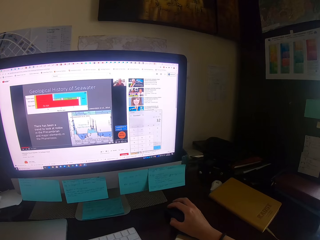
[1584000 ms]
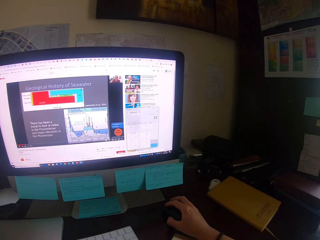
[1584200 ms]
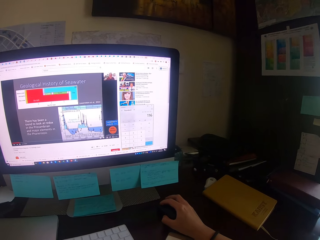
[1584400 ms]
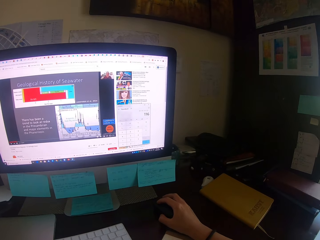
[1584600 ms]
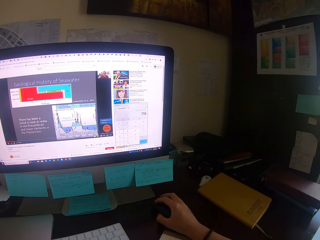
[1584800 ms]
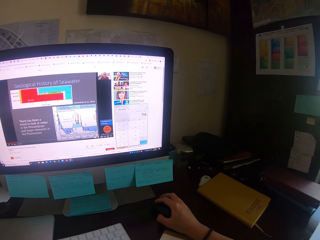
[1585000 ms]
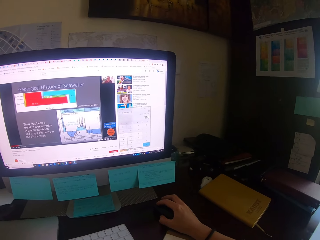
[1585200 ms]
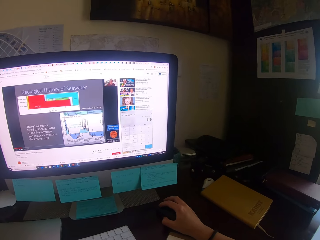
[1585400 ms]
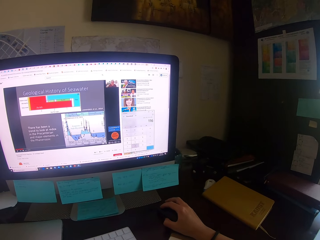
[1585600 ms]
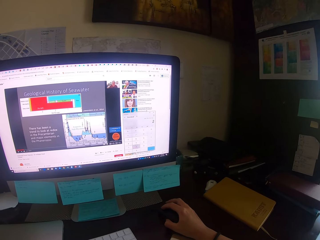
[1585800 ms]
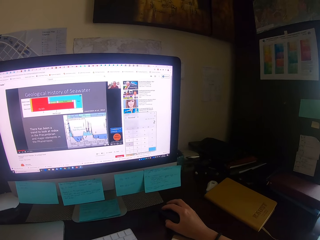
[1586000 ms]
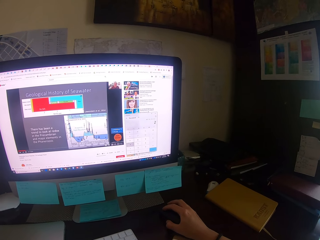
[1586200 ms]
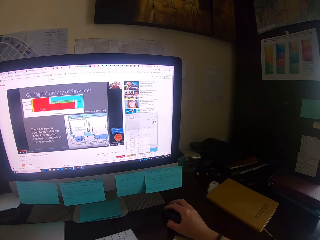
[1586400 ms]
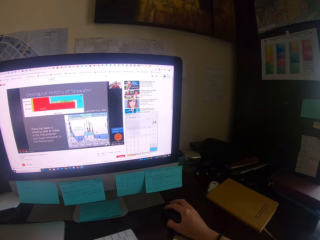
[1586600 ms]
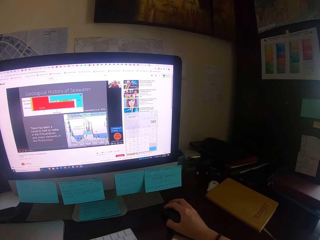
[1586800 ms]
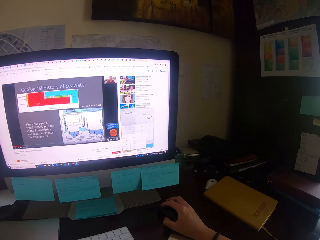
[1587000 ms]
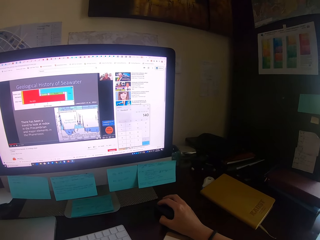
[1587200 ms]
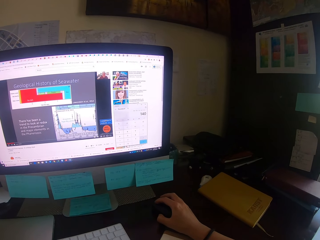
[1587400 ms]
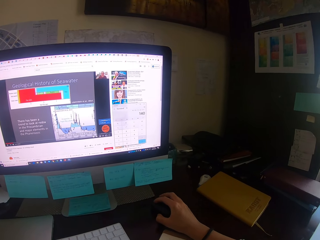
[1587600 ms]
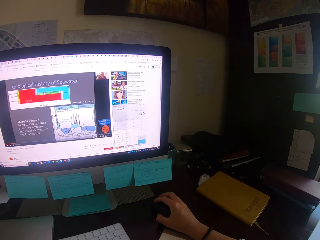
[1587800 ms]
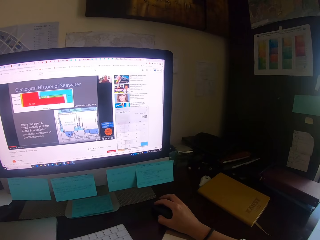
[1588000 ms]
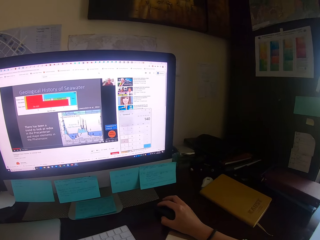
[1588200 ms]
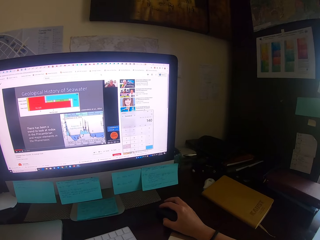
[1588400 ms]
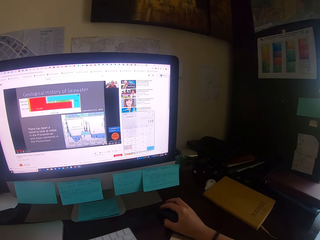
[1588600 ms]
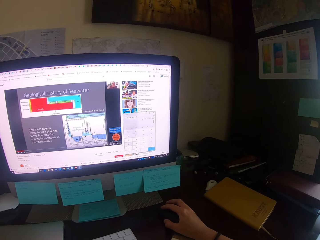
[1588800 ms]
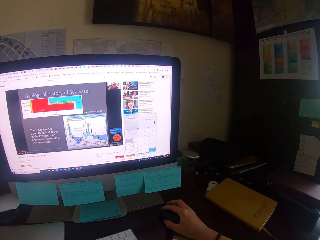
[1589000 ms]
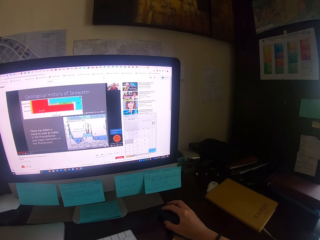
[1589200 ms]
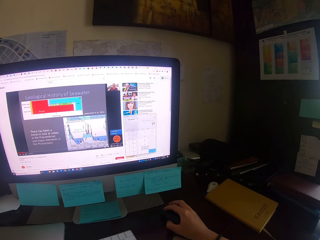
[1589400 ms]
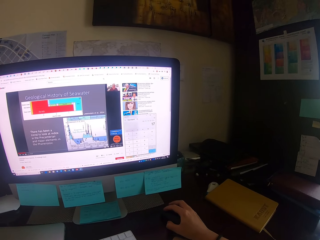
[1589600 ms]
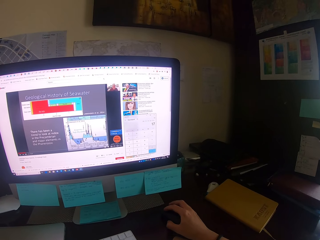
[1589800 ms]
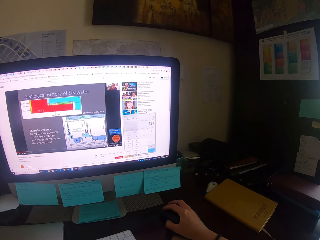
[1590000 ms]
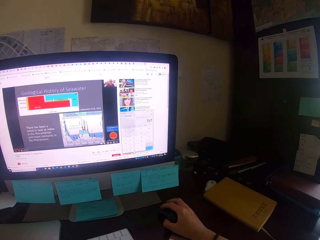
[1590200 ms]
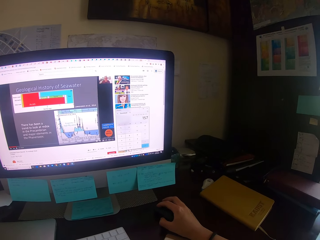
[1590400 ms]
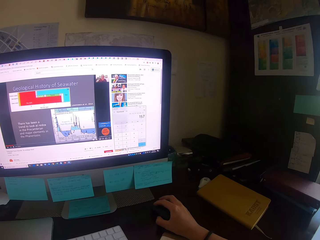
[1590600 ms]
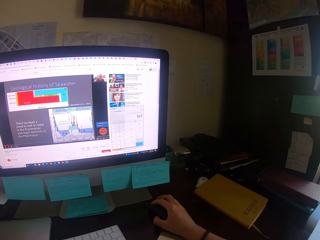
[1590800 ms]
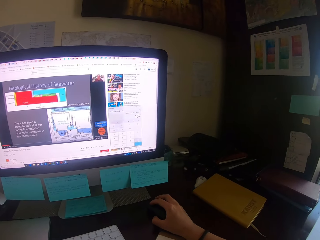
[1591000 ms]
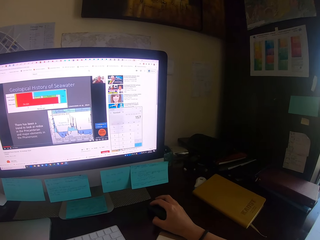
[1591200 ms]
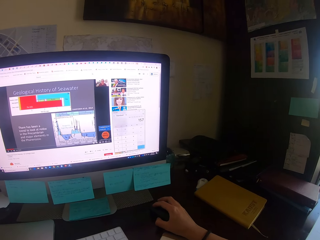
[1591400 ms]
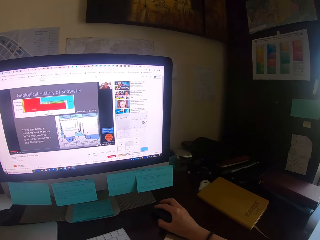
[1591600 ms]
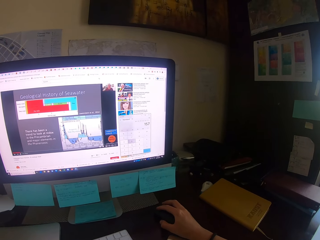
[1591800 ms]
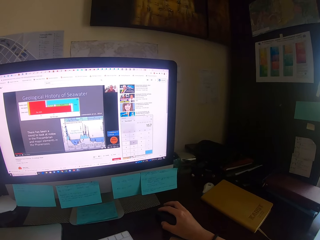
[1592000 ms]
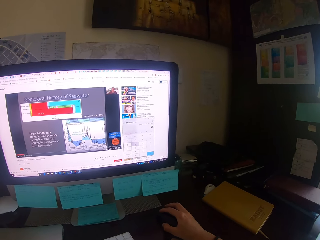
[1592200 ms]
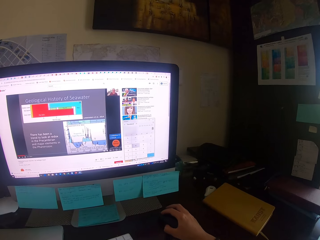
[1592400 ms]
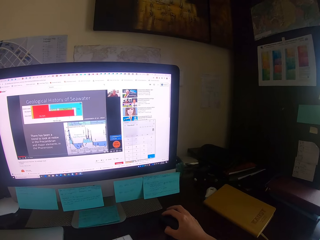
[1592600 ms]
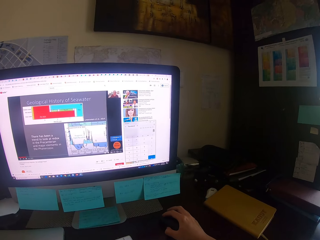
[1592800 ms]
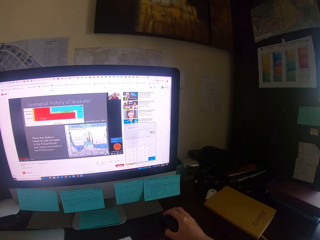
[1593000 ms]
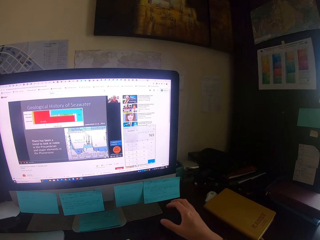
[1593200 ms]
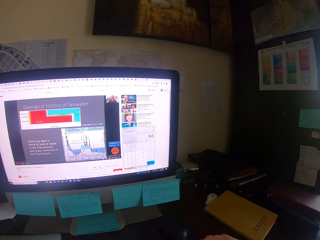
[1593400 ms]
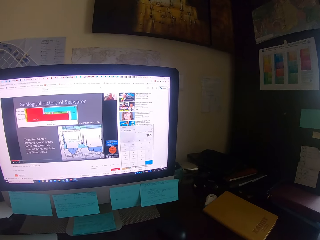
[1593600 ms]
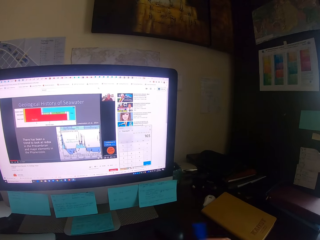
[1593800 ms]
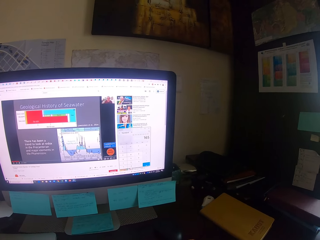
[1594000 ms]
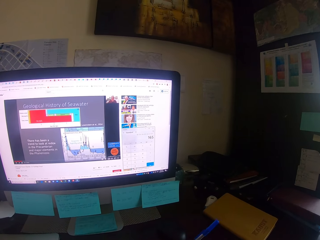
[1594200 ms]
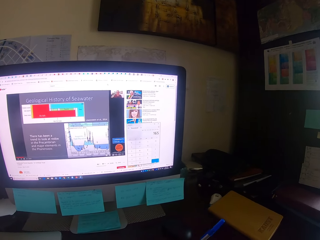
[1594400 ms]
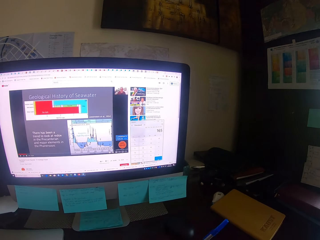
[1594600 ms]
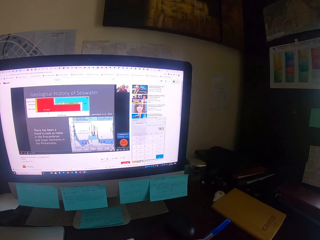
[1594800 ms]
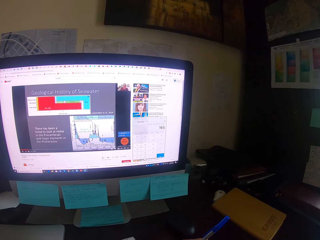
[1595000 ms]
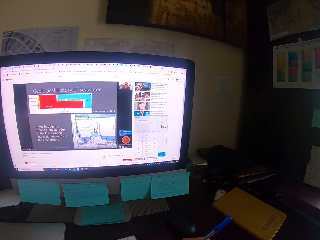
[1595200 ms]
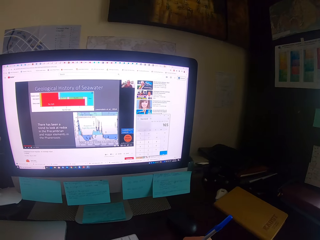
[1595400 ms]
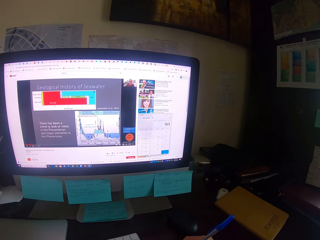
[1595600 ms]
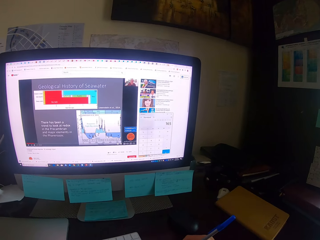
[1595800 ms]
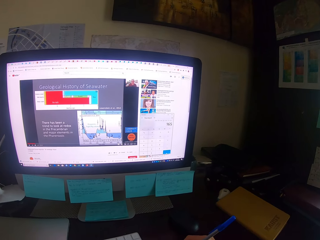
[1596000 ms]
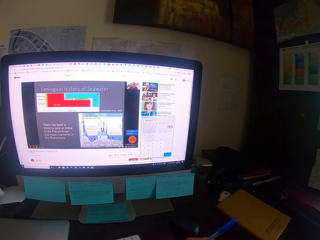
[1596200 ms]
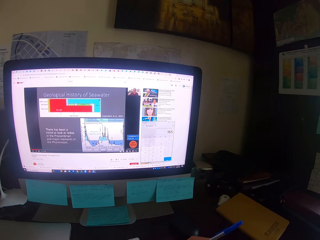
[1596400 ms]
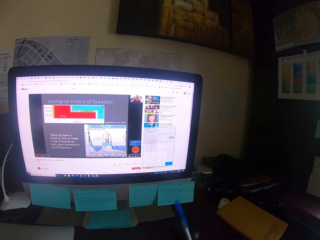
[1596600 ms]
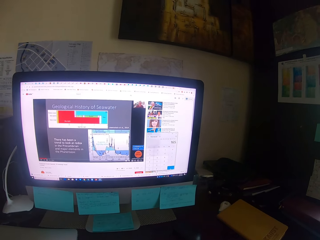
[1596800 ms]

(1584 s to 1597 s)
The camera wearer drags the mouse. They focus on a computer. They remove the hand from the mouse. They take a pen and write on the book.

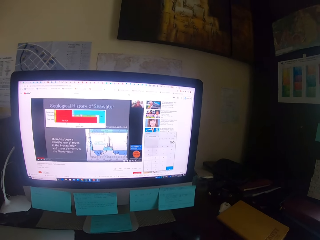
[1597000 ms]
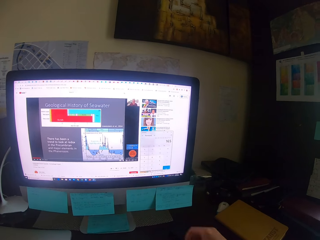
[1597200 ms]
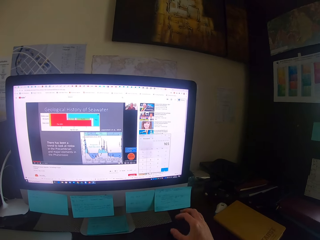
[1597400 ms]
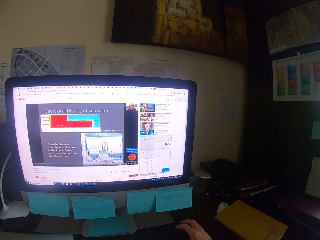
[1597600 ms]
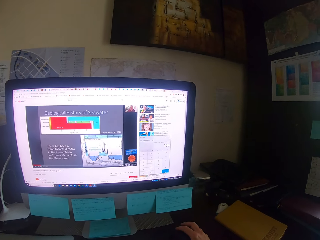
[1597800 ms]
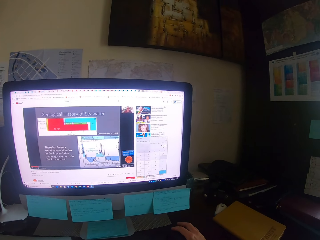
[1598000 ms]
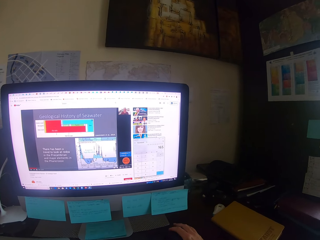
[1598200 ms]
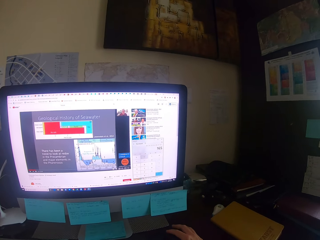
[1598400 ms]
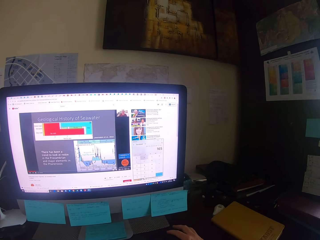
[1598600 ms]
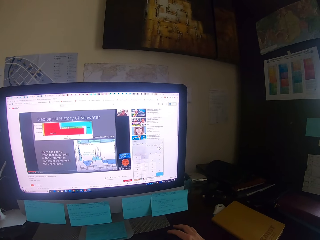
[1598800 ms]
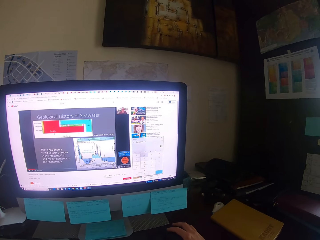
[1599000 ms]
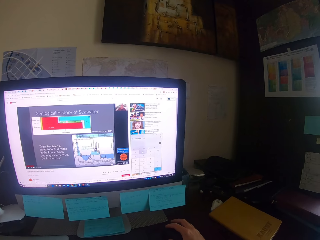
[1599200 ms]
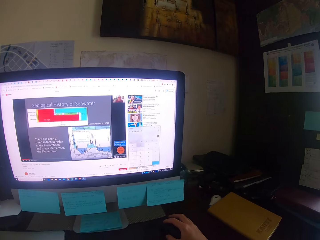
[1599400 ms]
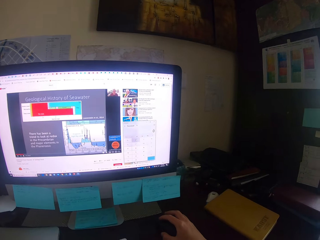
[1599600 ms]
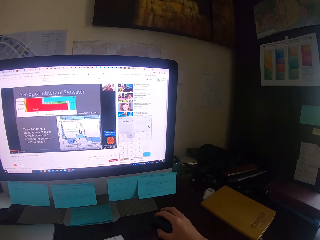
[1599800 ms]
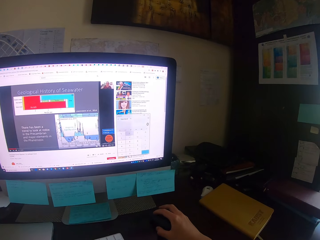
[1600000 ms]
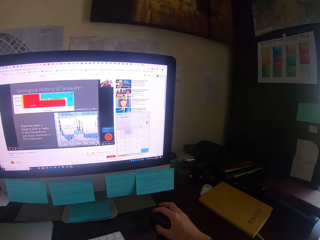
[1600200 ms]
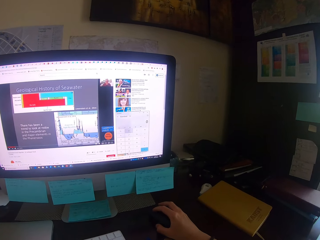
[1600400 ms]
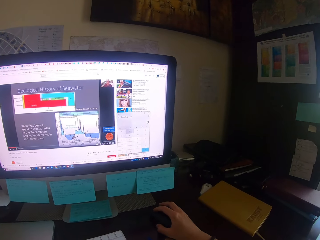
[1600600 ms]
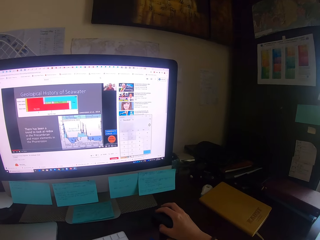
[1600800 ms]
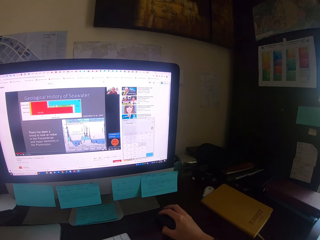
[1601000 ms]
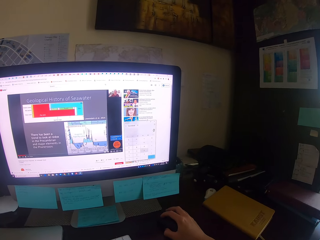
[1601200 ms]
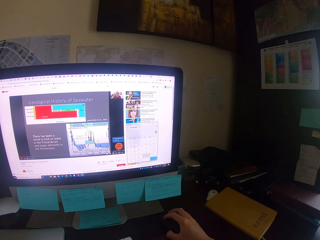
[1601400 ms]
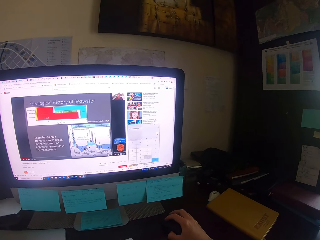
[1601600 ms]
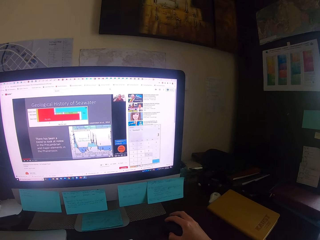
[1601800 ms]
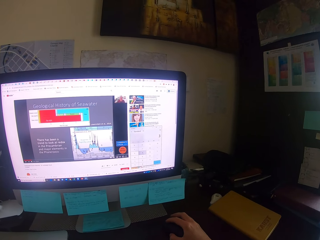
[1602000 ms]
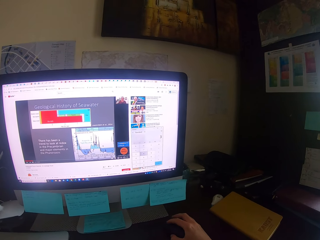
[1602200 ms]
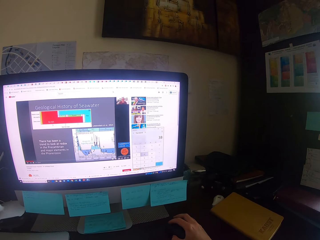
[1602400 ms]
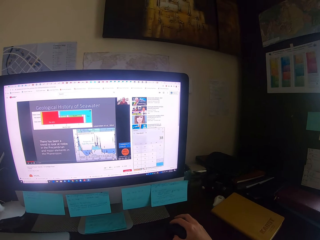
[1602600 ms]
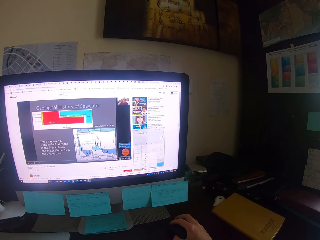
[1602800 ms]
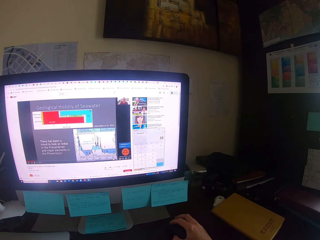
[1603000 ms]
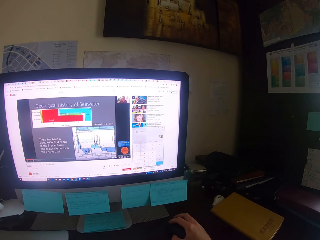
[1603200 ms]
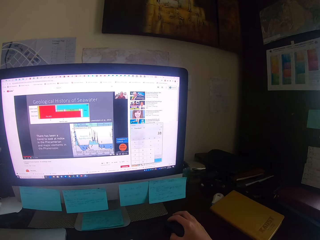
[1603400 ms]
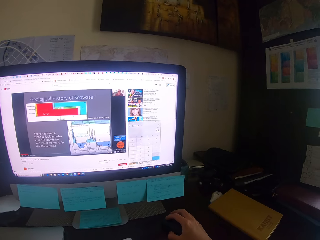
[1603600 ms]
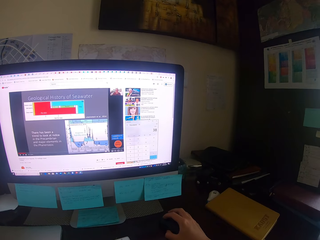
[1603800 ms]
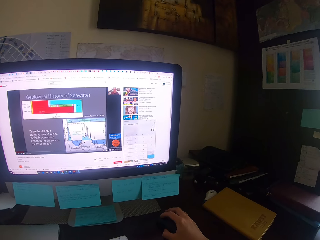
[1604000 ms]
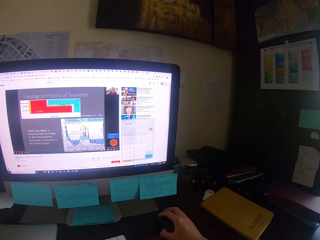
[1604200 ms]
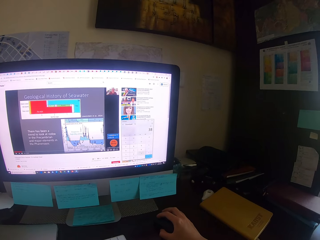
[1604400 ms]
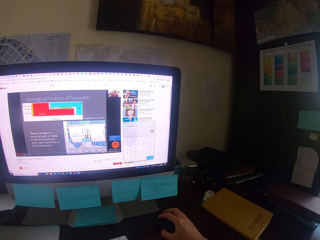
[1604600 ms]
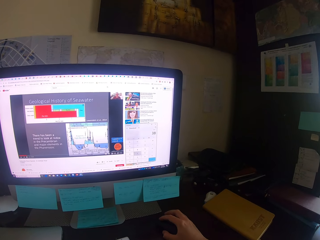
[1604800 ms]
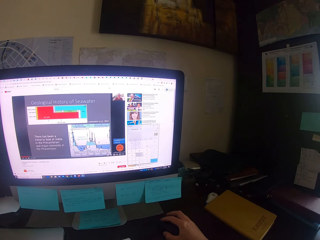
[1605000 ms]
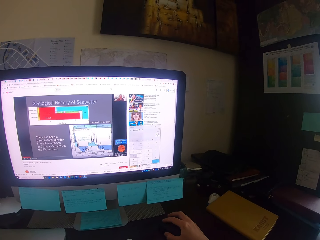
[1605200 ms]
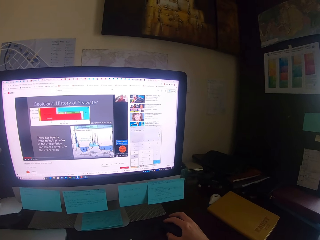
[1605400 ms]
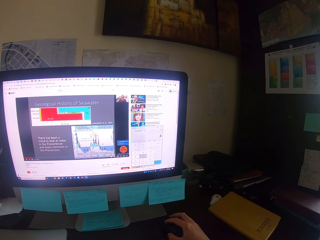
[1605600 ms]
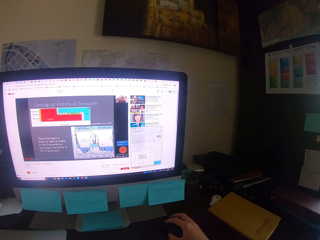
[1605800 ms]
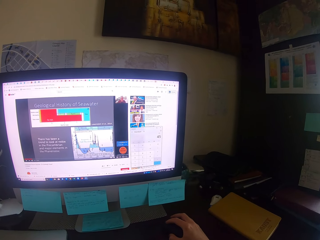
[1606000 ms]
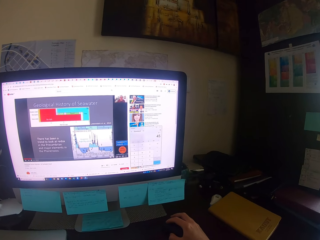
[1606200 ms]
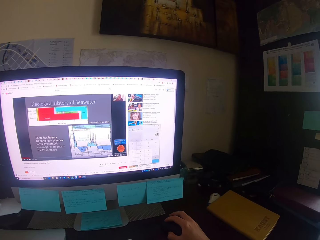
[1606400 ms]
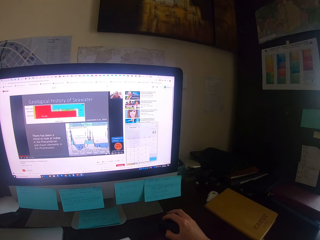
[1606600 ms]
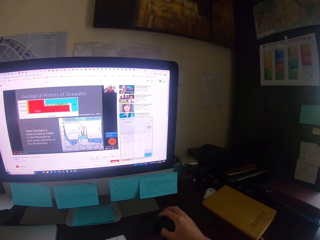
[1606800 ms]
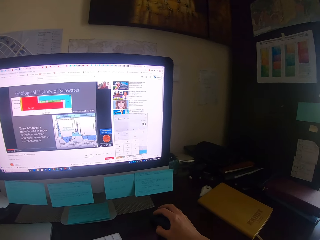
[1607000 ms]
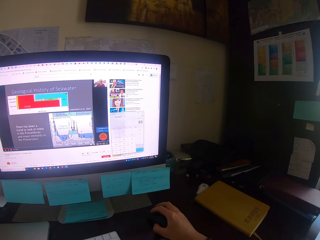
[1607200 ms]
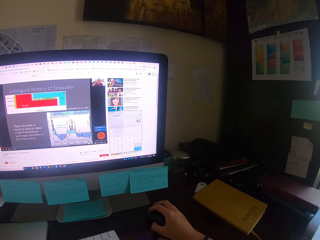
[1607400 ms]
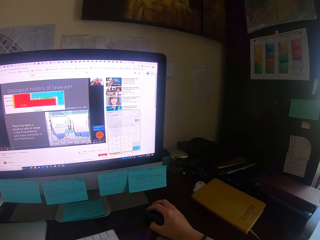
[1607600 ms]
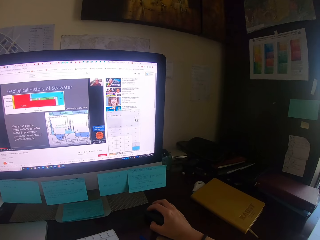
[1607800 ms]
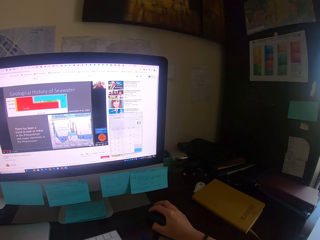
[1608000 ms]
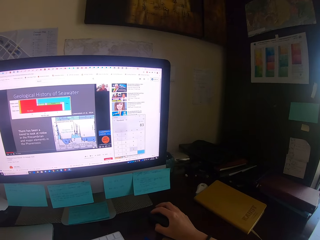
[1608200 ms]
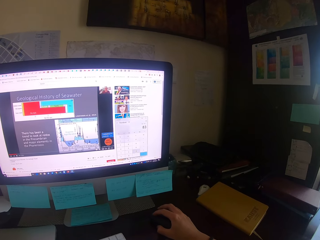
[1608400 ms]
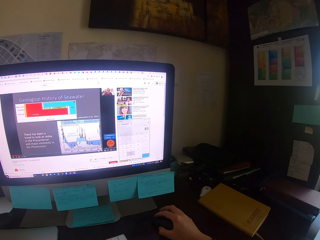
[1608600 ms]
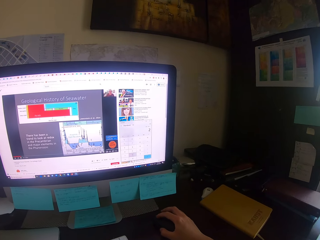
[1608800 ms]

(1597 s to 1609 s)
The camera wearer puts the pens down. They put the book on the desk. They hold a mouse and operate the desktop. They drag the mouse and focus on a computer. They drag the mouse. They drag it again. They focus on the computer.
